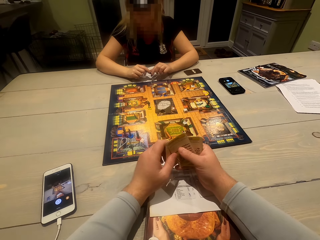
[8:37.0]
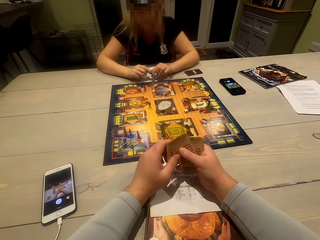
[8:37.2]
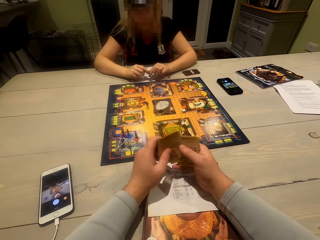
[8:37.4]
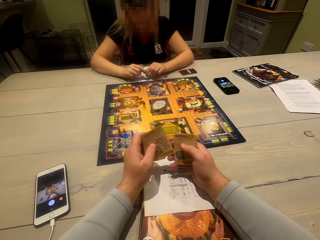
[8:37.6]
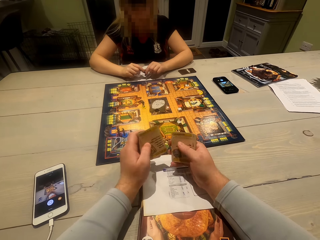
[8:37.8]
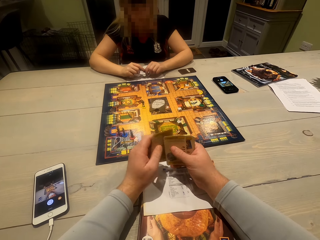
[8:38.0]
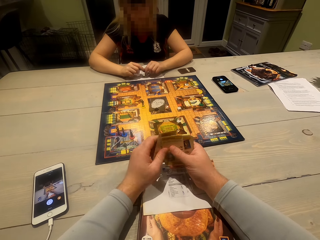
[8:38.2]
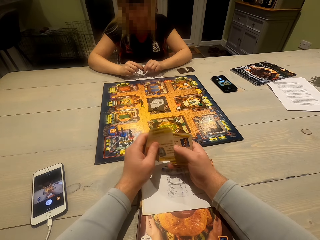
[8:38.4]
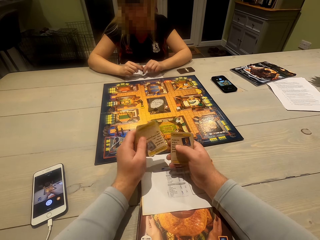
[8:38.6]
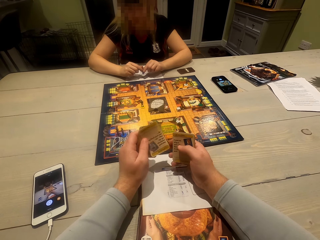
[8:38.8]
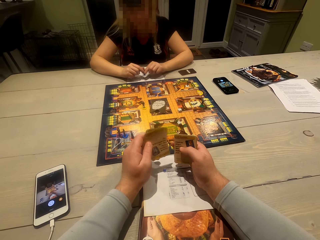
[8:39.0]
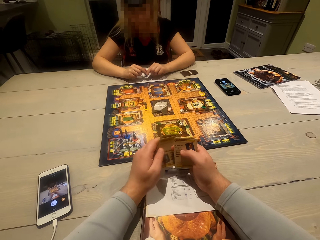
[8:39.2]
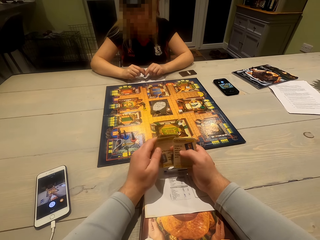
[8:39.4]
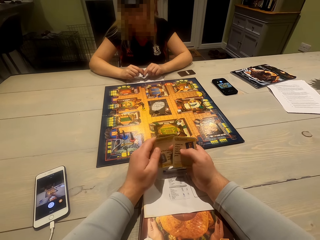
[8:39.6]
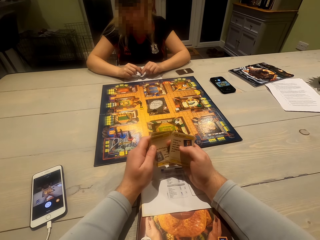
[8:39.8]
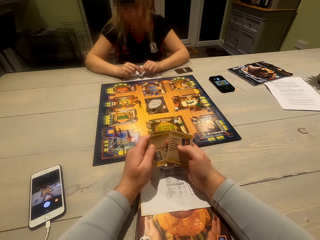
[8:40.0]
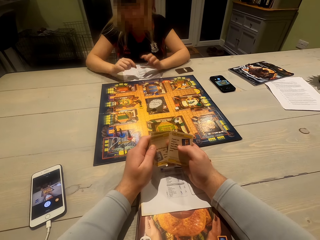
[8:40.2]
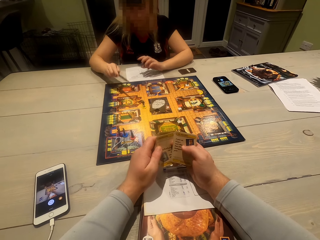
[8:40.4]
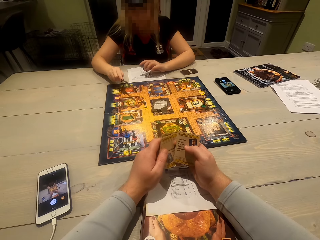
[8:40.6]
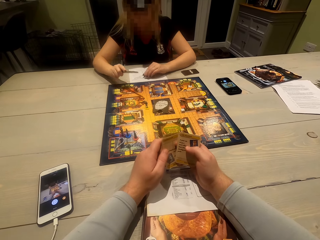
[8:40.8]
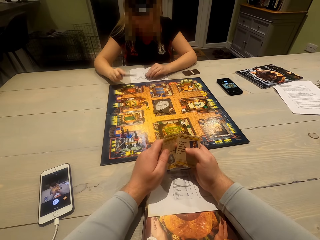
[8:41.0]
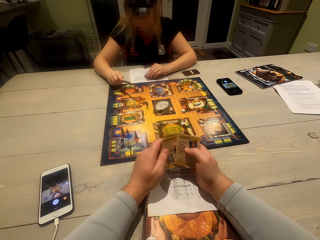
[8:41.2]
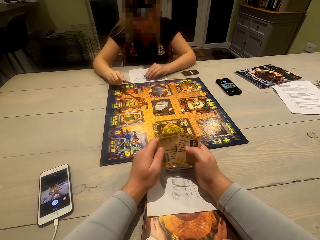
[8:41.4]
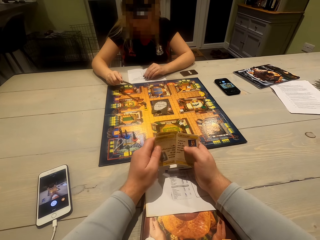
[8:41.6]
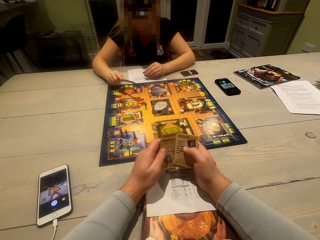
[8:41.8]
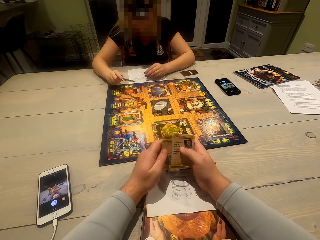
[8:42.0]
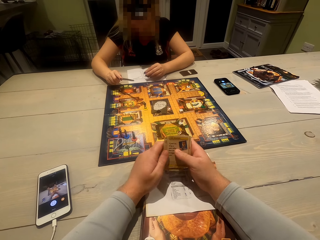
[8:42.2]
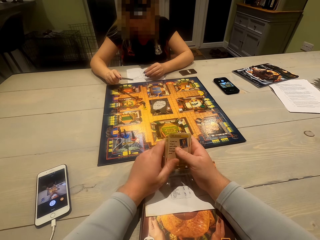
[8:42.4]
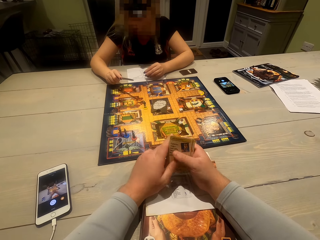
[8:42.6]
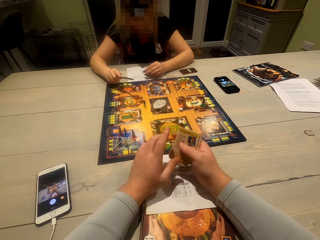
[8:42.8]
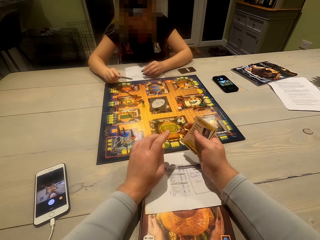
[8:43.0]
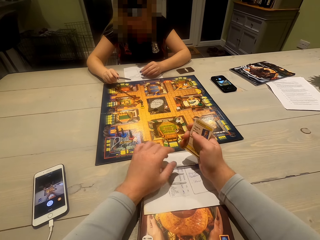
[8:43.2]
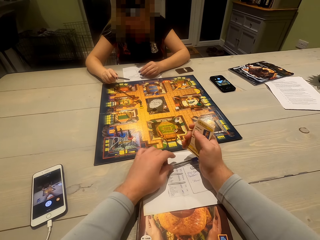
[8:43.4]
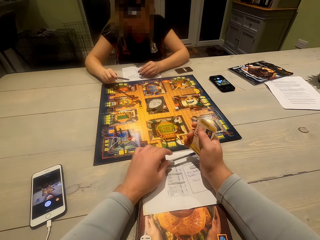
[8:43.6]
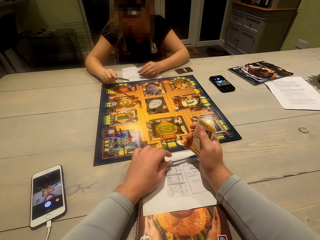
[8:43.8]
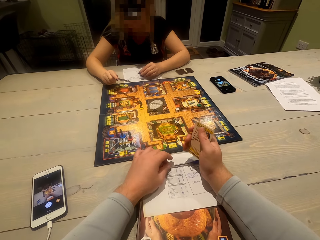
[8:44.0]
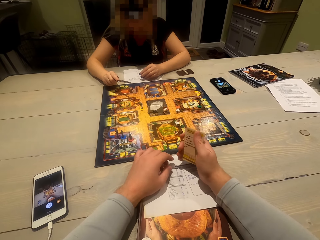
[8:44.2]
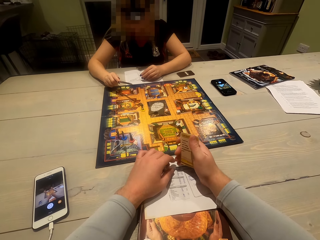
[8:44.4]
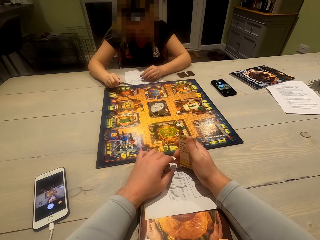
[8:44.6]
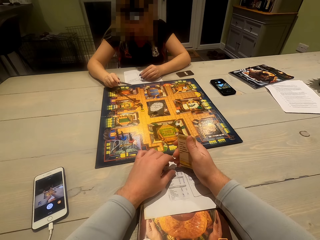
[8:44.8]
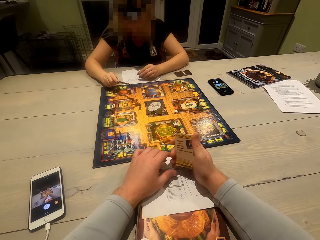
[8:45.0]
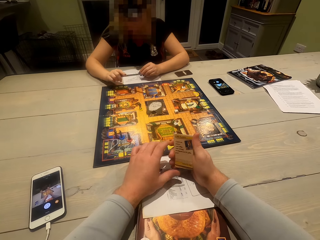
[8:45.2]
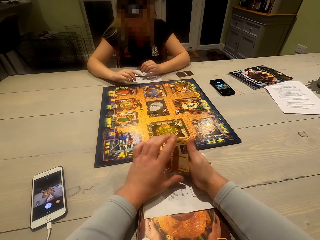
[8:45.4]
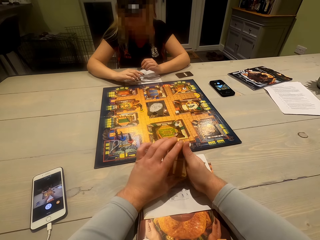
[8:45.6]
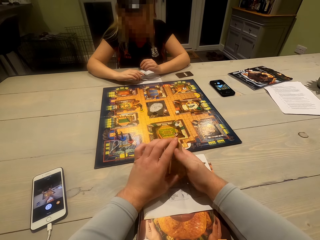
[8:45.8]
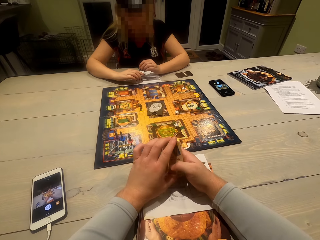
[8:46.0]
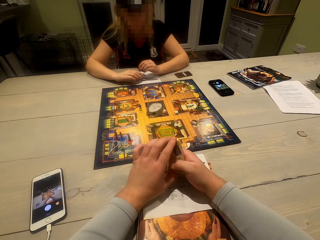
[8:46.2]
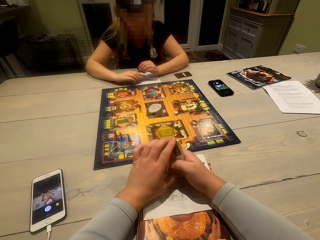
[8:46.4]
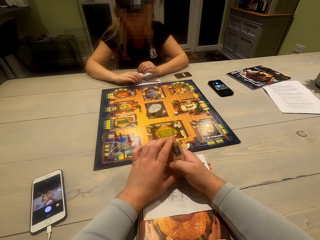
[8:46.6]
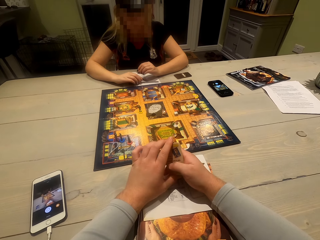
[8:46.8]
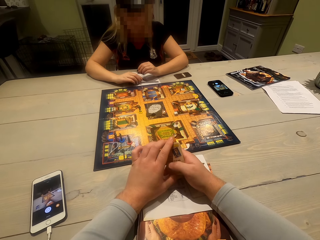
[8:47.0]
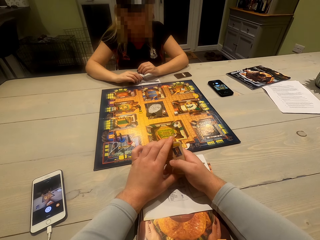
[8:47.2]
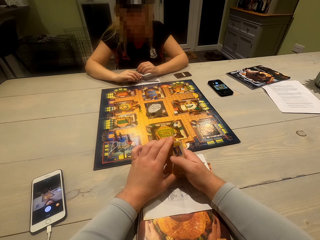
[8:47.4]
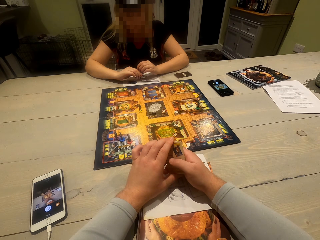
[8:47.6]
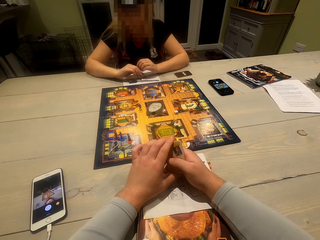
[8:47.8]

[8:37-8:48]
The camera wearer shuffles cards. They flip on the cards.

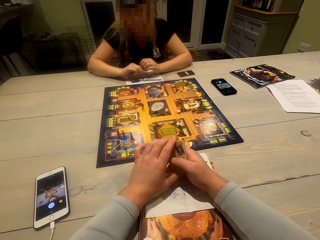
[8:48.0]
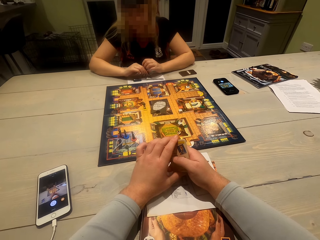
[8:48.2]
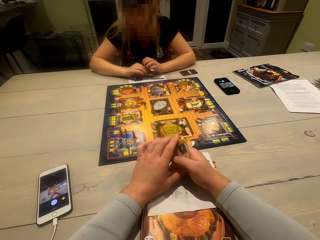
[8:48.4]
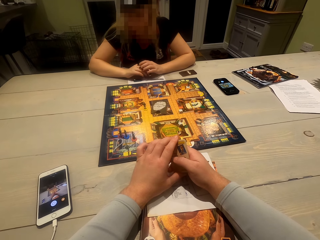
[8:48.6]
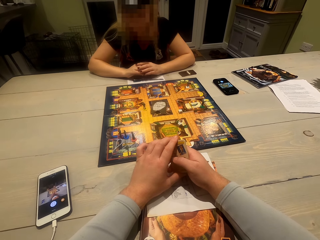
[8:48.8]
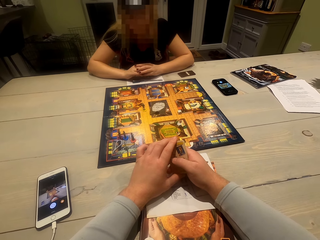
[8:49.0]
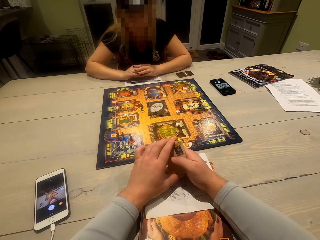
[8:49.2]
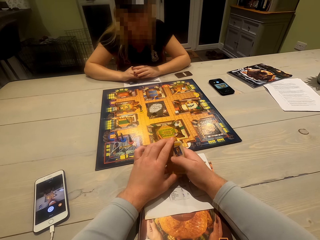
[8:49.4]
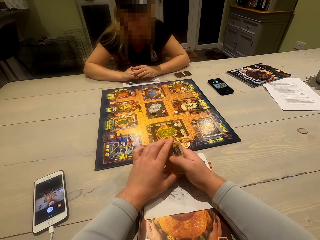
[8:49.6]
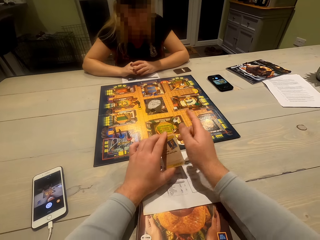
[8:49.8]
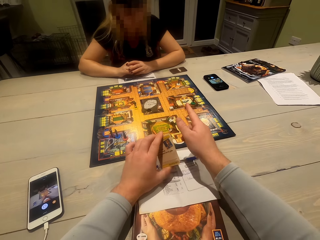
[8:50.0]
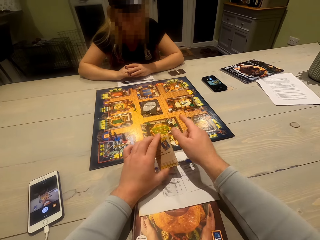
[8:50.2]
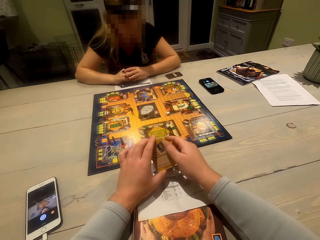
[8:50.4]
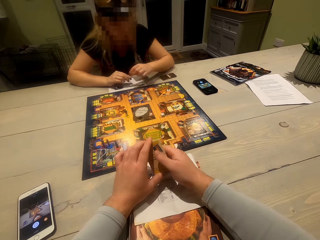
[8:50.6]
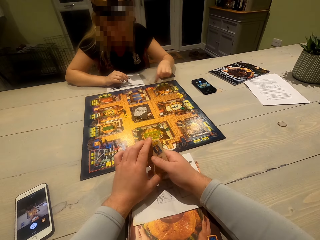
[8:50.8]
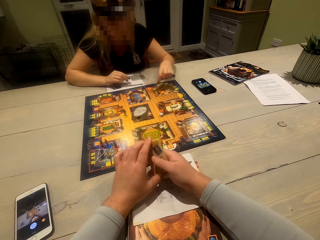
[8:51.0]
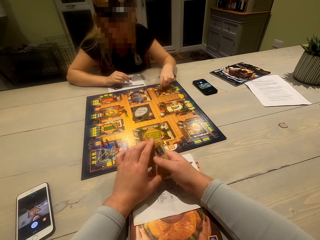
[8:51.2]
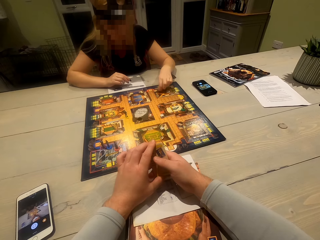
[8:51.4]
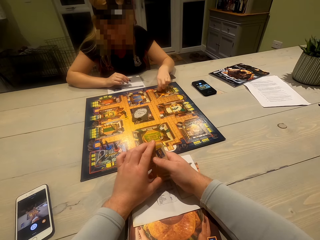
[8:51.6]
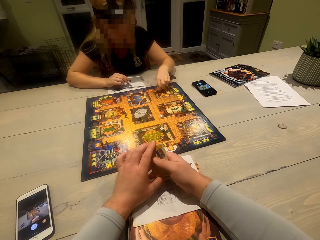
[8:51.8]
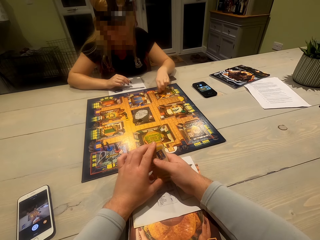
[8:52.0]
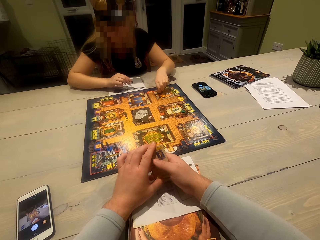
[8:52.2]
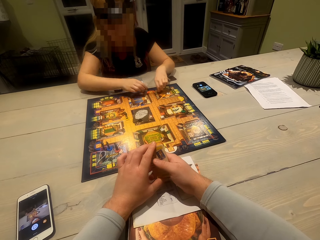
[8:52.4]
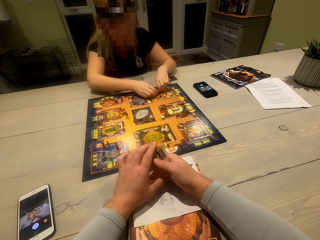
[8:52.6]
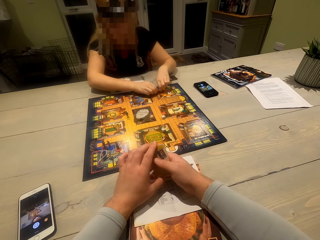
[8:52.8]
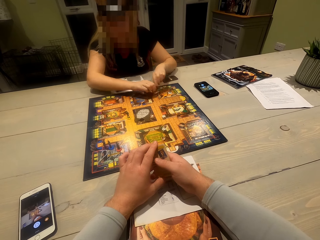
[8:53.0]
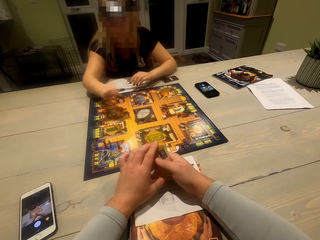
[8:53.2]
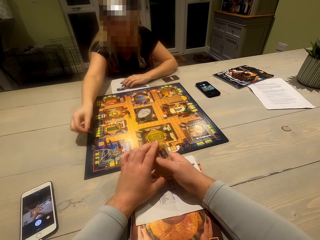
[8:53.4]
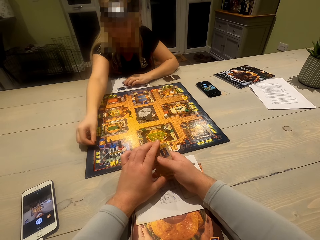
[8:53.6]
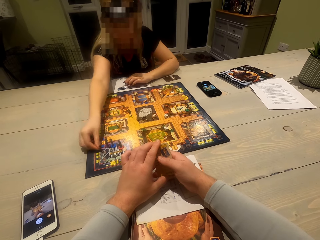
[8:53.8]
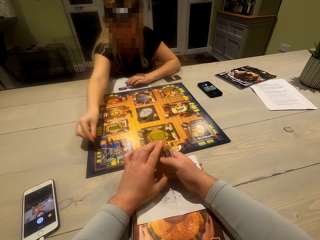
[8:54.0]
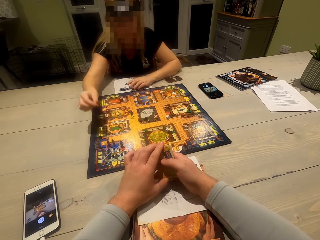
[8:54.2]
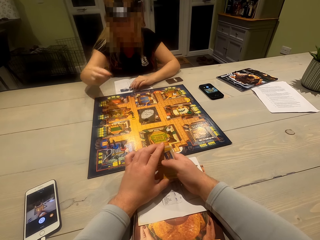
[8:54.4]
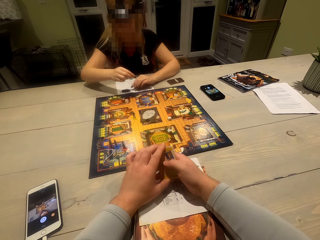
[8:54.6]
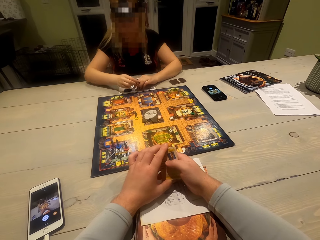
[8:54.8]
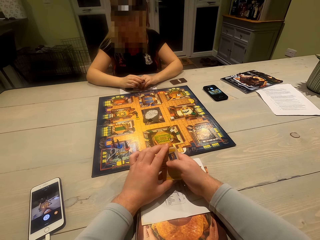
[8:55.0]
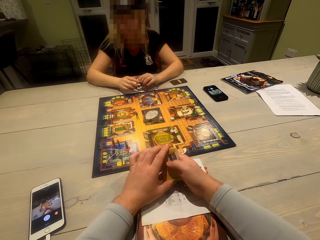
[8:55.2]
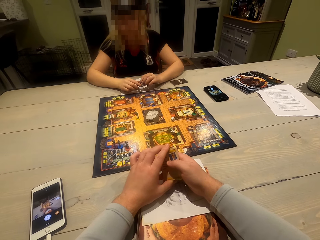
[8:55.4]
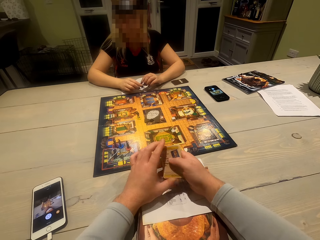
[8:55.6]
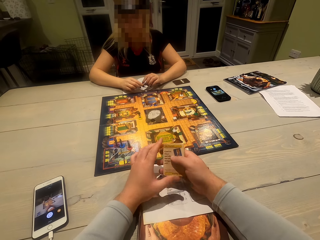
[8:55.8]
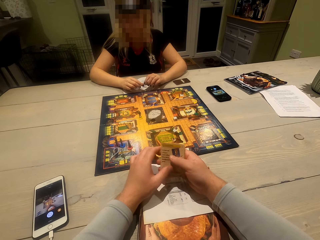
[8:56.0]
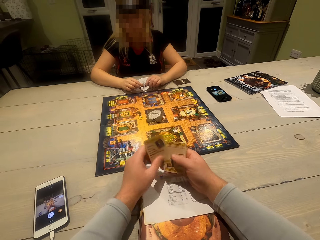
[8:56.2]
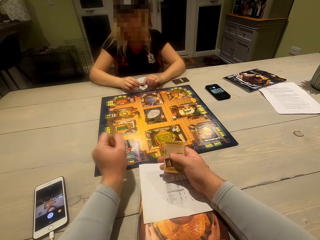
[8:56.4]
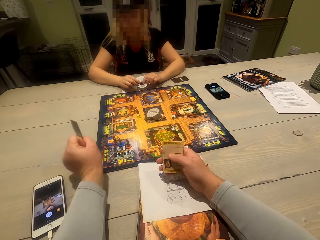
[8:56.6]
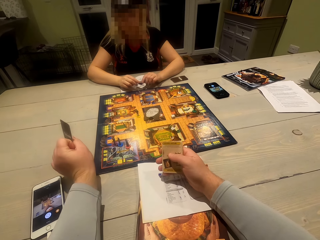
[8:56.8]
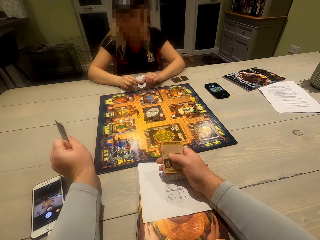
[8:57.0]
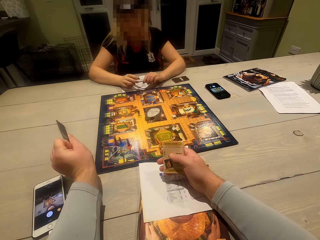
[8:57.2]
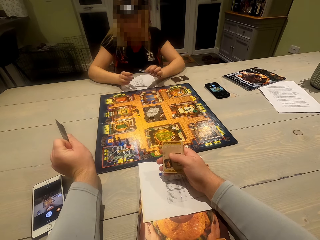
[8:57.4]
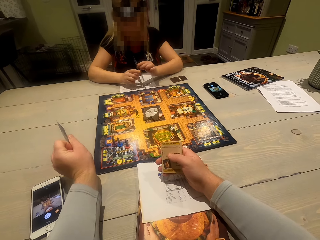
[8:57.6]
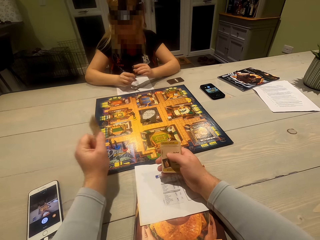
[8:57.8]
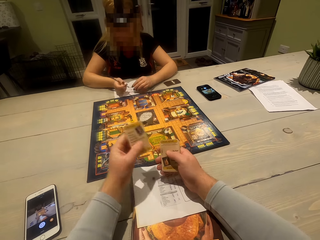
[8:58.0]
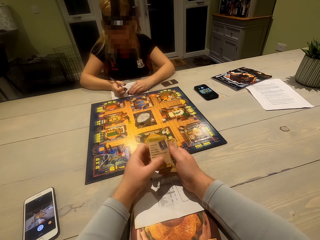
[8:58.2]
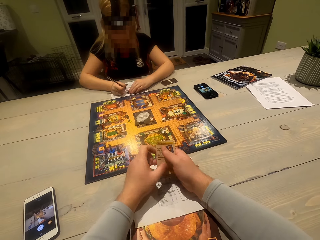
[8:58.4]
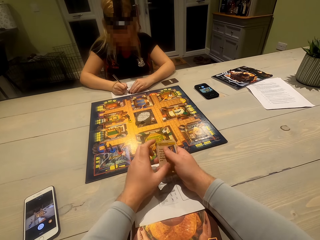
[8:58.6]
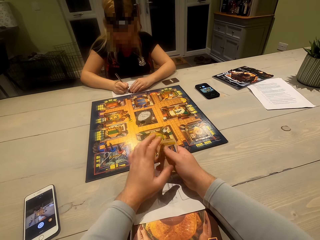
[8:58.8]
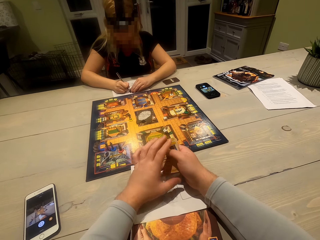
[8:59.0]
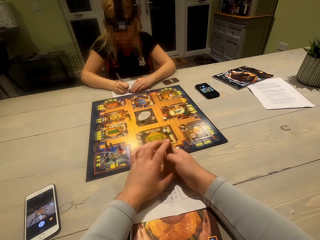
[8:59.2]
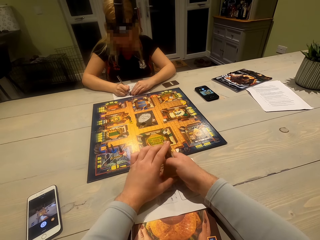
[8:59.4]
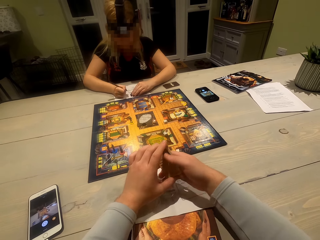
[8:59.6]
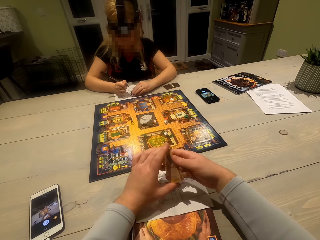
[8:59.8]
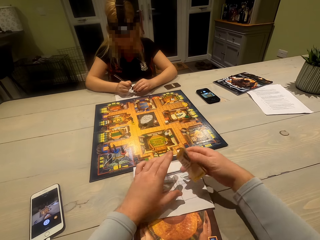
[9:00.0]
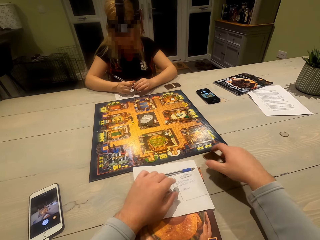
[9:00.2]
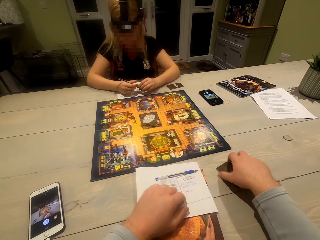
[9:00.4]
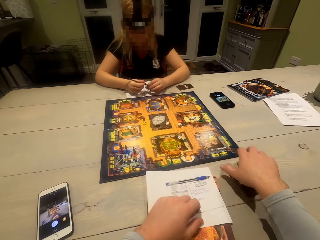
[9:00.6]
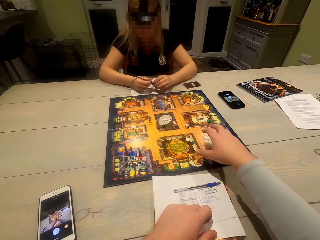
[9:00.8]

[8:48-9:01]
The camera wearer talks with a lady. The lady plays a board game. The lady moves a character on the playing board. The camera wearer shows the lady the card. The lady writes on the paper.
